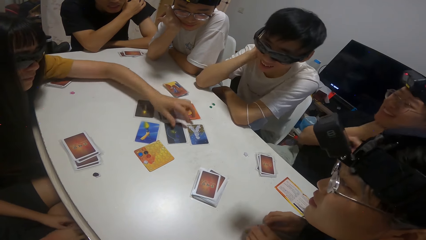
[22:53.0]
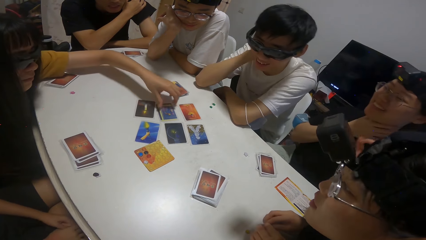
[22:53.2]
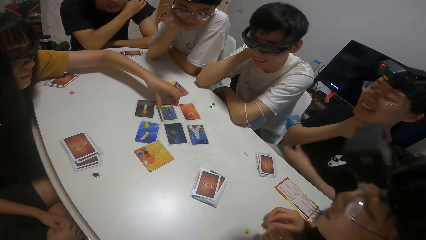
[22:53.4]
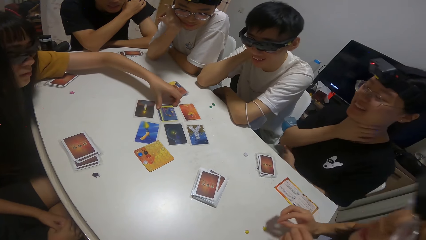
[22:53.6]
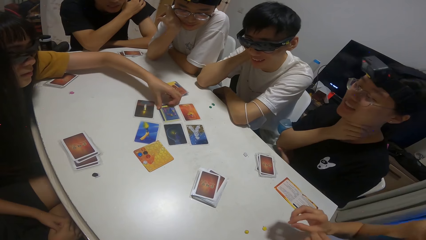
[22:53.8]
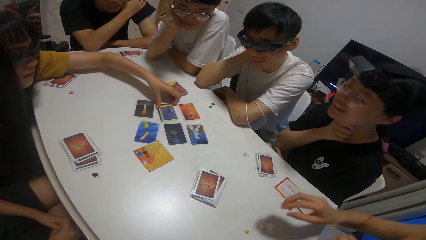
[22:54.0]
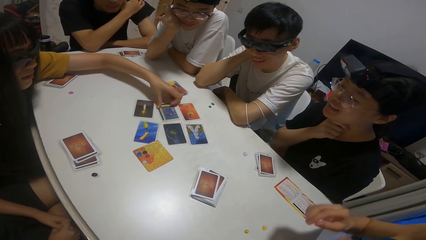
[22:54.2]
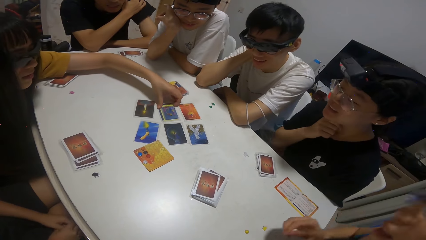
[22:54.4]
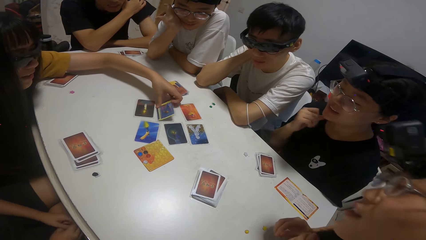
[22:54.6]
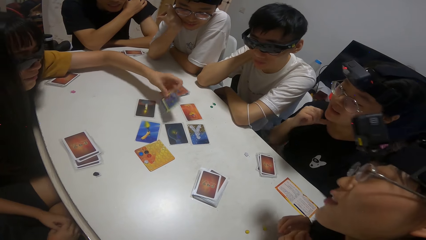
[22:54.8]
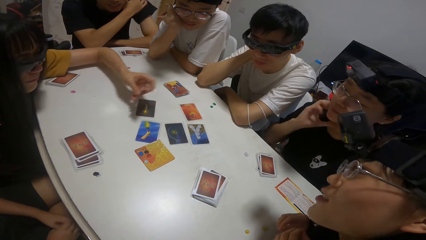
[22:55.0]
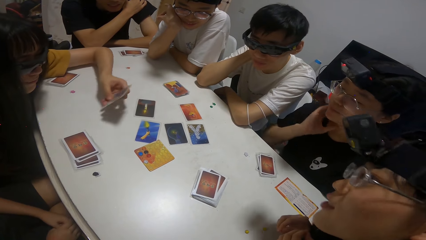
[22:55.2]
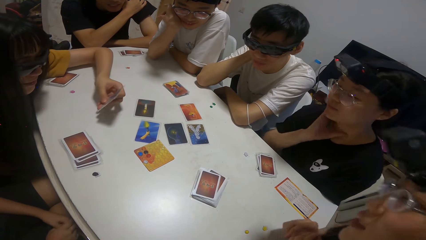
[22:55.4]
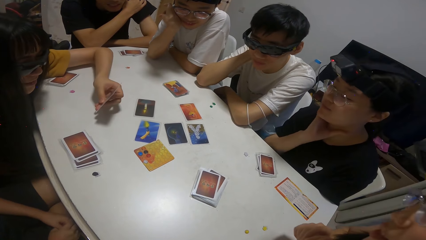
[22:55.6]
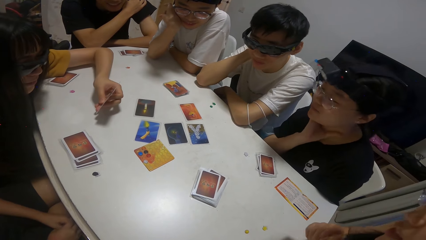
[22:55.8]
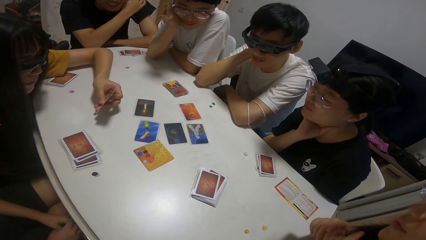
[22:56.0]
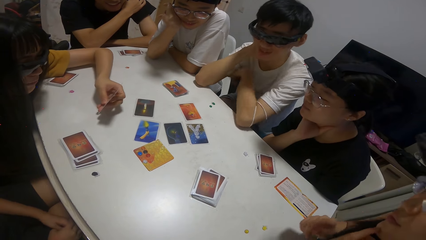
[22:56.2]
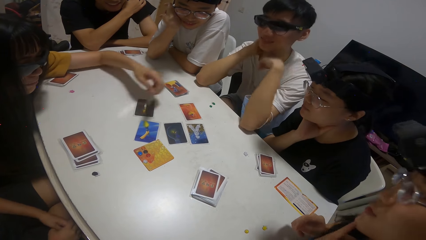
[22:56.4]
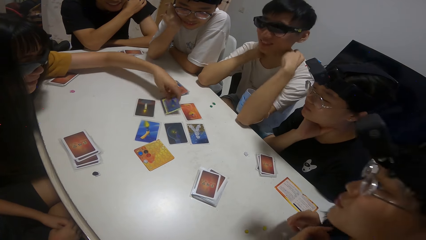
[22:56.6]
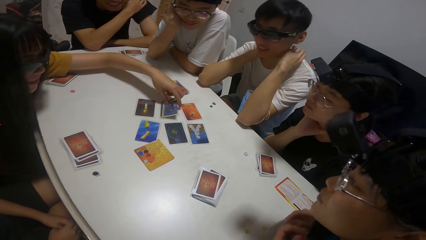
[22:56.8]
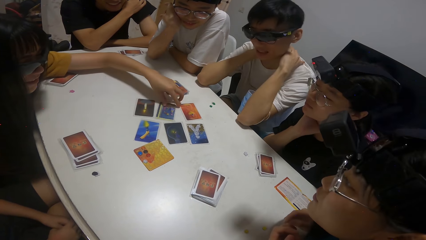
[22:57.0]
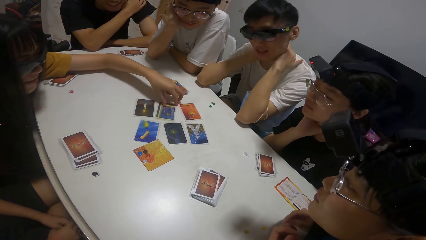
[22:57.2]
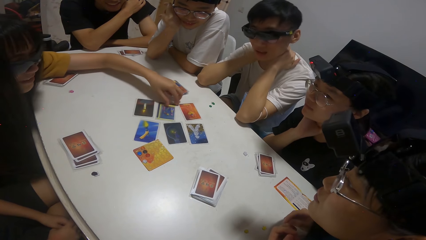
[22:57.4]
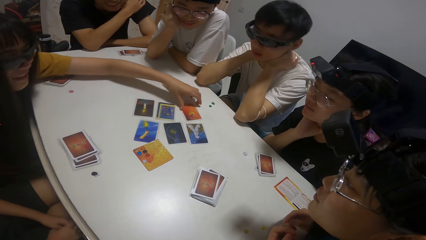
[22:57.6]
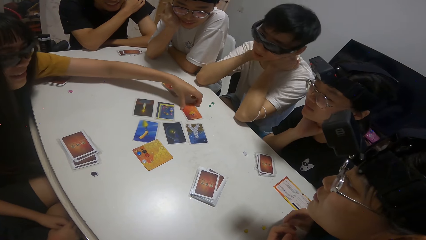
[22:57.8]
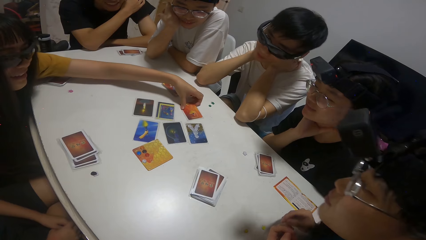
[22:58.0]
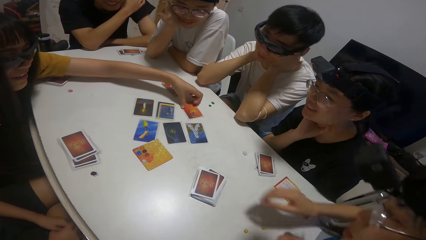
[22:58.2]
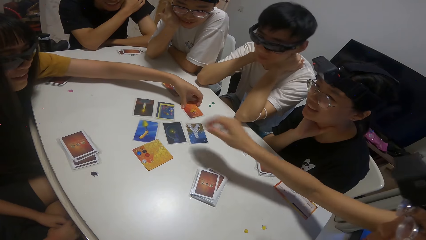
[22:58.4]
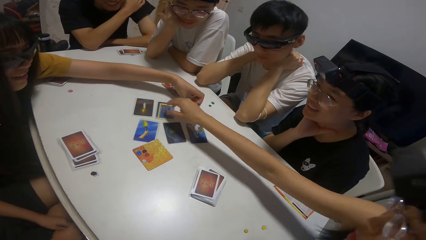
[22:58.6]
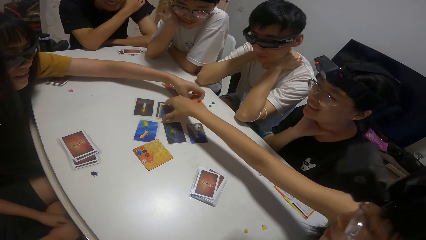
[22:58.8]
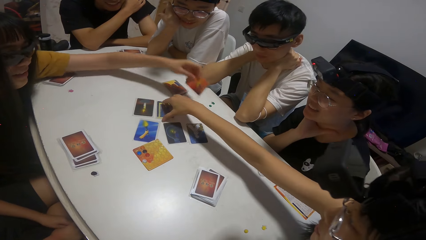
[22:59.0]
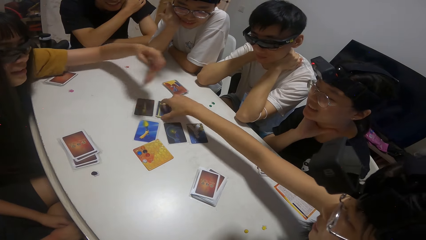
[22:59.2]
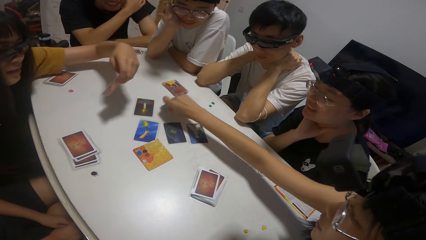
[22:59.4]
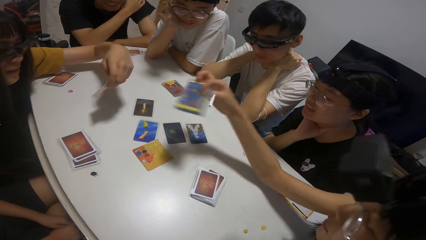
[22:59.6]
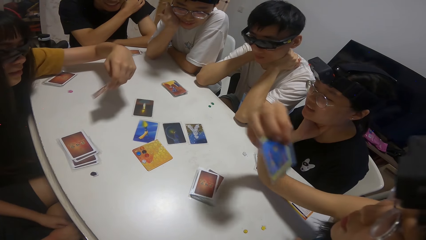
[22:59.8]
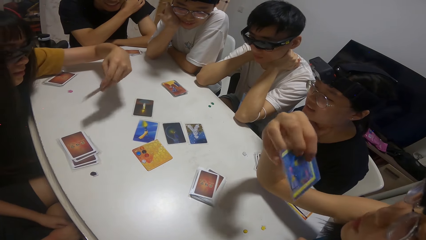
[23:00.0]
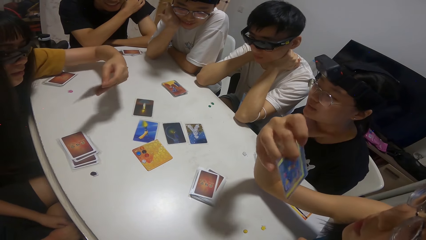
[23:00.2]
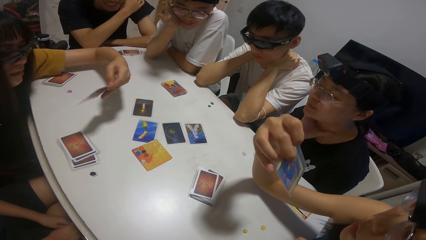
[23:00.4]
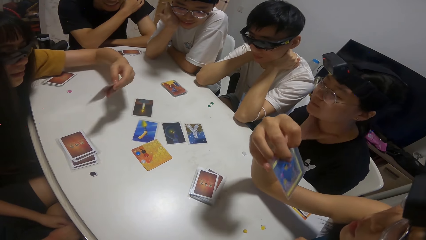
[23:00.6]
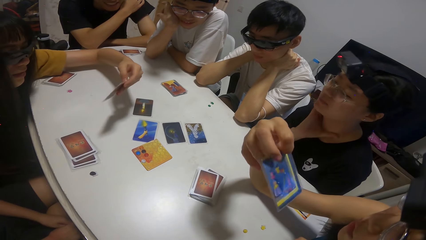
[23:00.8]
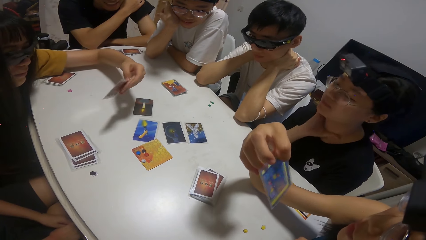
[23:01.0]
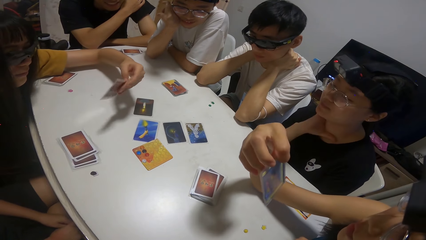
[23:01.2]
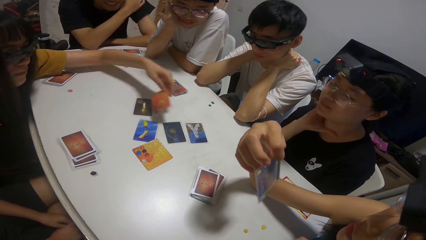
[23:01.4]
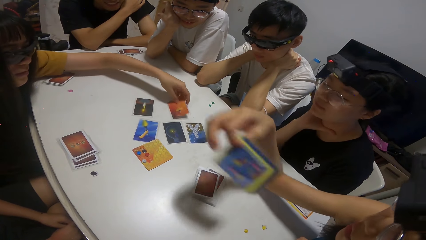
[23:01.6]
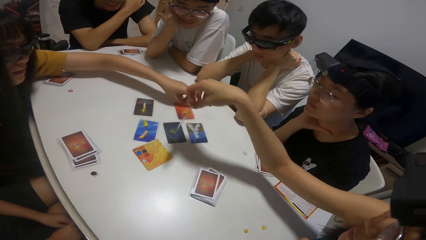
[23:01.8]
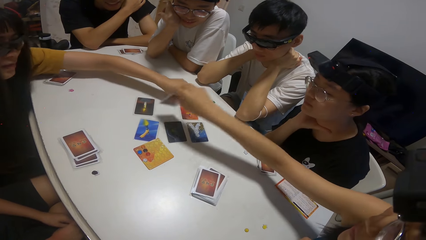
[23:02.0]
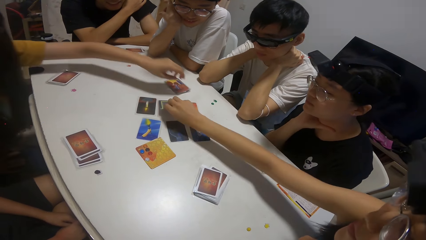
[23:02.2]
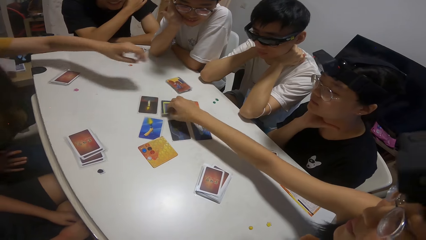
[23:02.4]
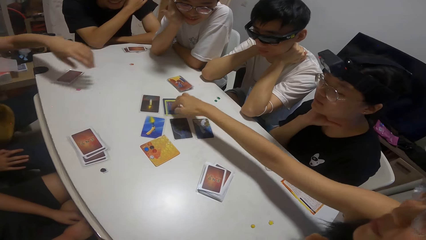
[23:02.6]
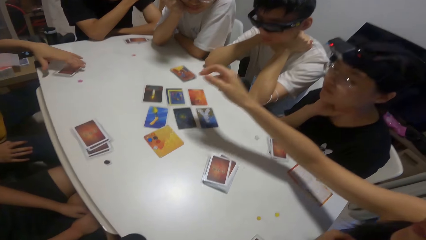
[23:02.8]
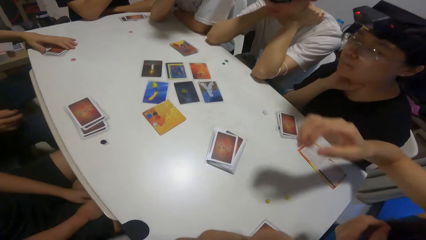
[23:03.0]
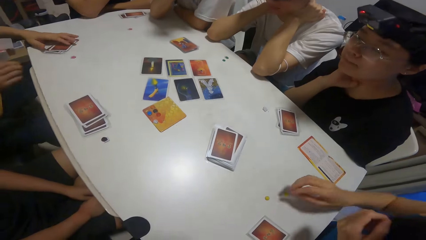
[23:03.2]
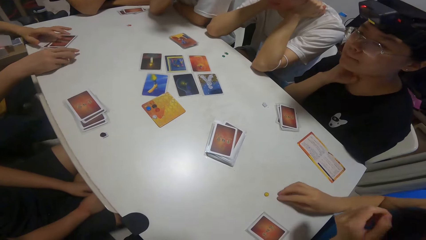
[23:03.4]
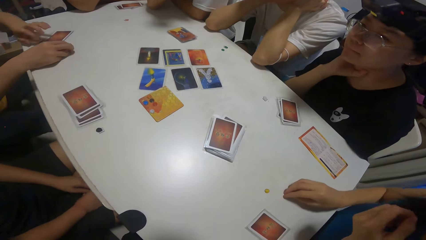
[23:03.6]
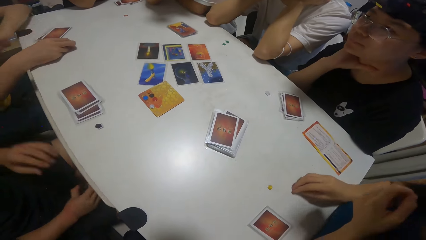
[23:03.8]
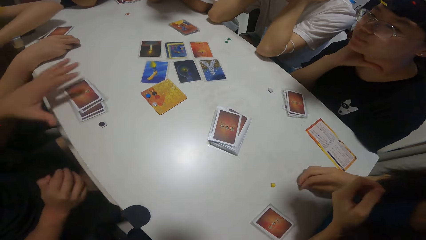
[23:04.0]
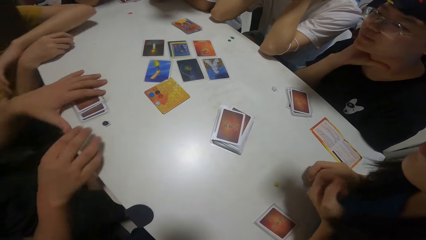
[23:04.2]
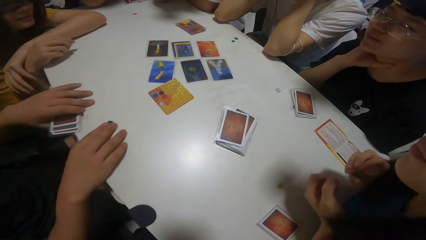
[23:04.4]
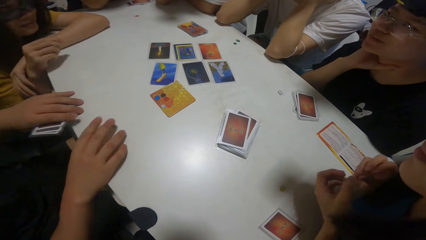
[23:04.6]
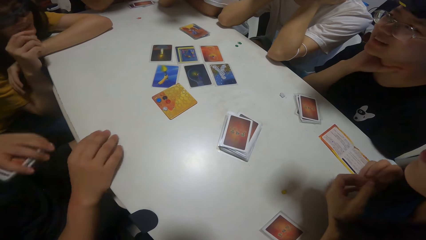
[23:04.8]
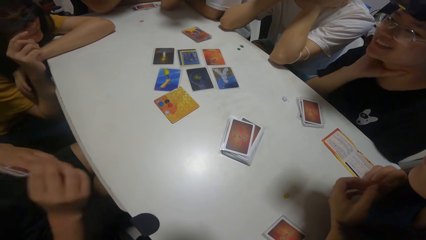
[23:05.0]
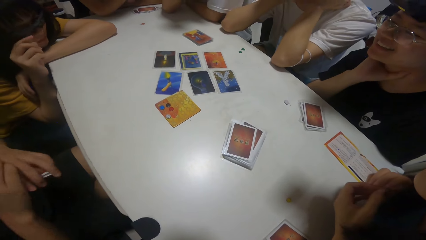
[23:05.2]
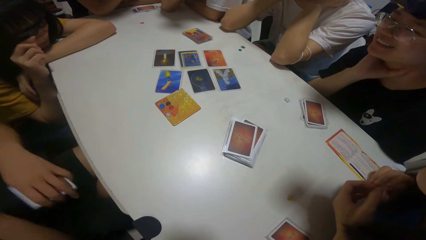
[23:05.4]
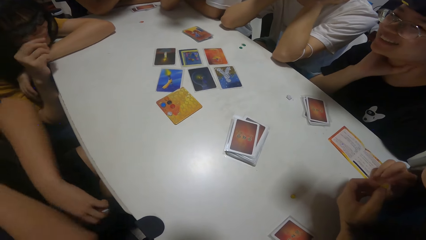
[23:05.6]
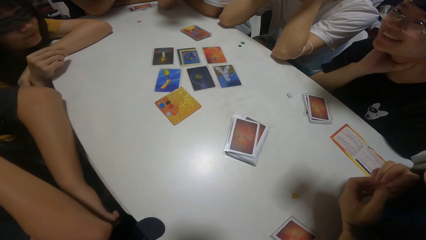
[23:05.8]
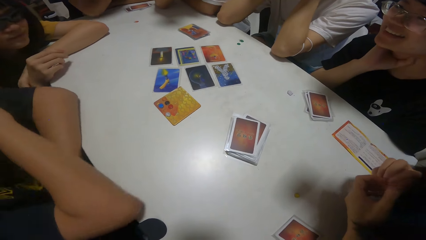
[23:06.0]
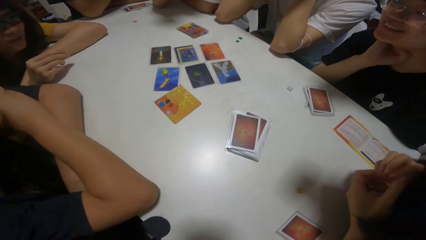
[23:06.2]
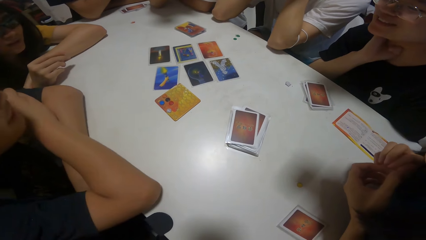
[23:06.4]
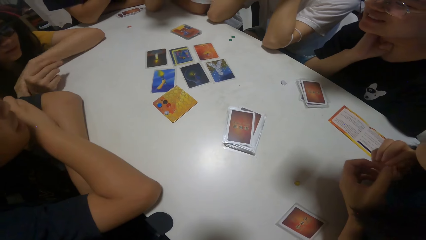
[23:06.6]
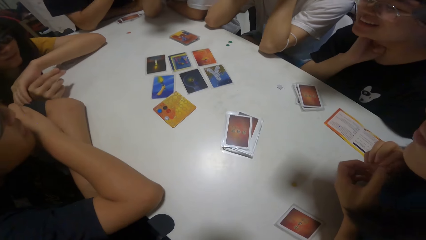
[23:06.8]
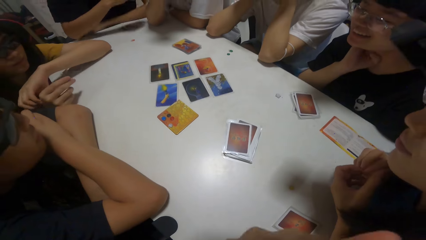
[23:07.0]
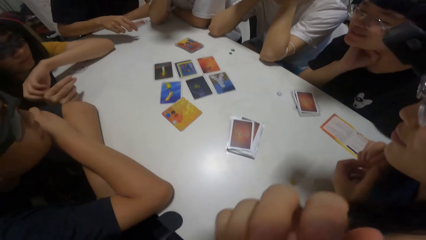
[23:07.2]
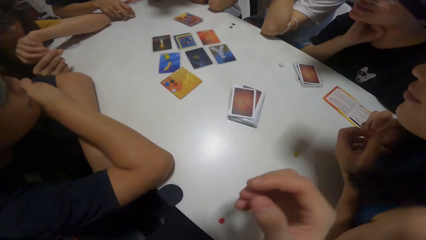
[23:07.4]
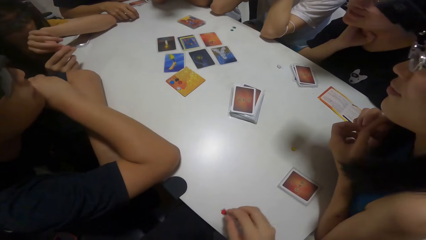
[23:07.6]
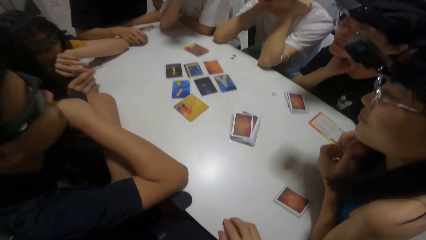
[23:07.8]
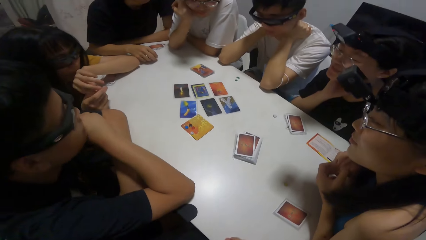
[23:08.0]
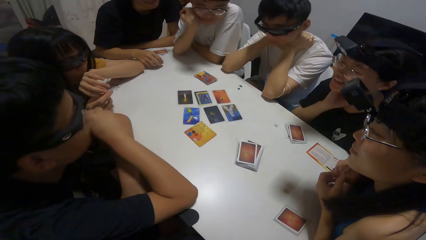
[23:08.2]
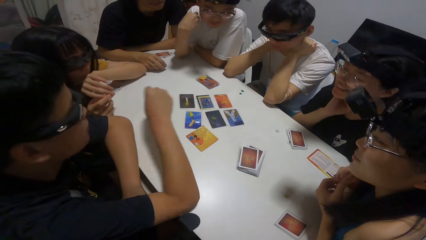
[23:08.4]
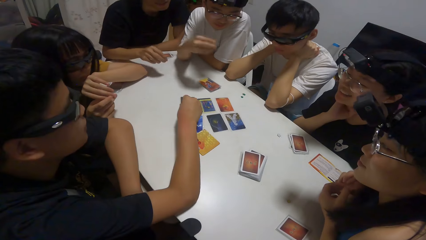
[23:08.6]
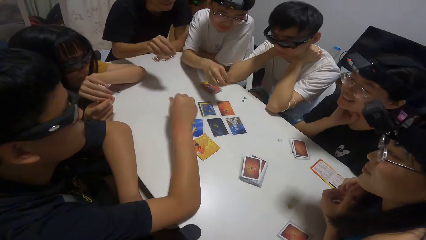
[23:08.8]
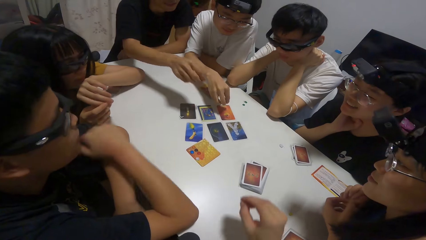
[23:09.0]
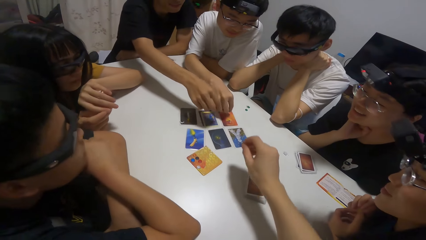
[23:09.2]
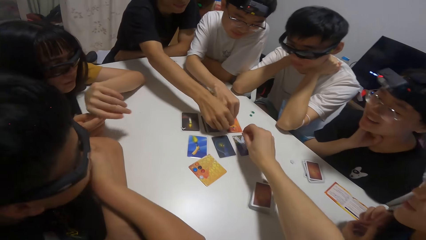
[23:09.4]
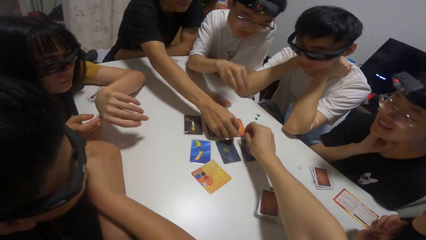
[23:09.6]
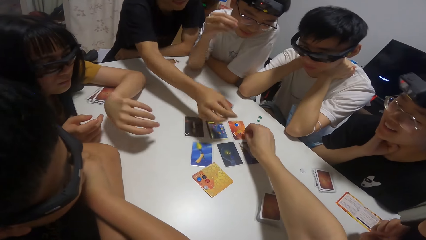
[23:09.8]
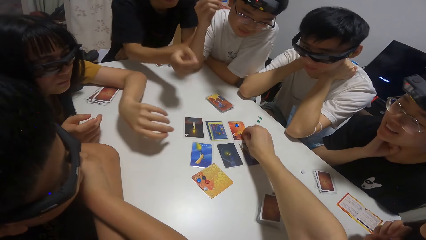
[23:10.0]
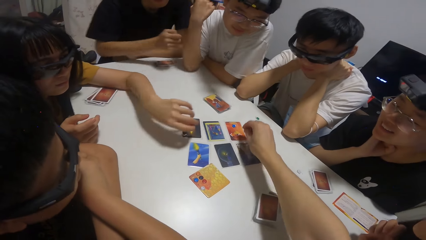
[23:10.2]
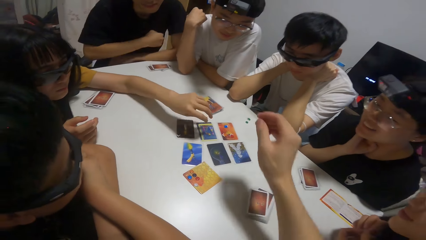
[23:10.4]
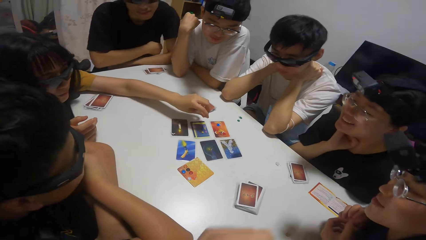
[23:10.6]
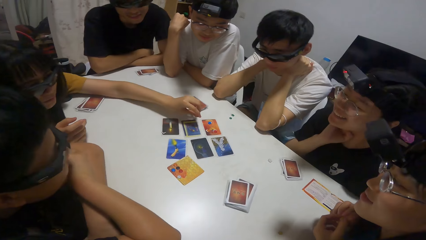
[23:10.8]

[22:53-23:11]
The girl drops the card on the table. The girl picks up a card on the table with her left hand, holds the playing card, and drops the card on the table. The camera wearer picks up a playing card. The girl picks up a card on the table with her left hand. Another girl picks up a card on the table with her right hand. The first girl holds the playing card. The camera wearer holds the playing card. The first girl drops the card on the table. The camera wearer places the playing card on the table. The other girl drops the card on the table. The first girl places a hand on the table and picks up a sticker on the table with her right hand. A boy picks up some cards on the table with his left hand. A man holds playing cards, leans on the table, and points at the playing cards. The camera wearer drops a sticker on the card on the table. Another boy drops a sticker on the card on the table. A third boy drops a sticker on the card on the table. The camera wearer touches the playing cards.
